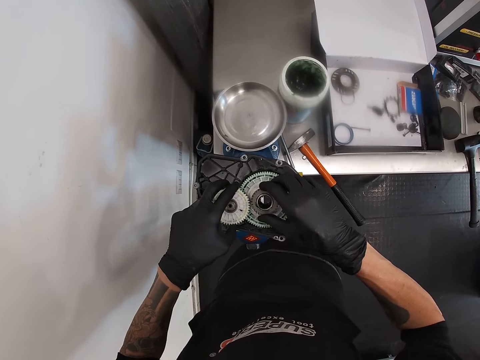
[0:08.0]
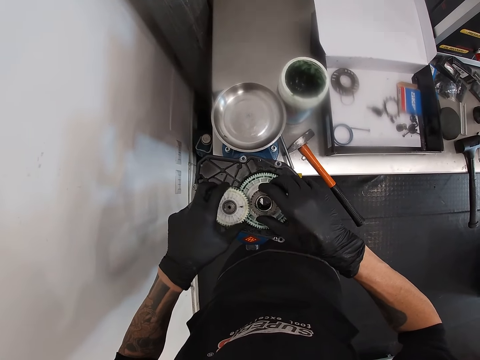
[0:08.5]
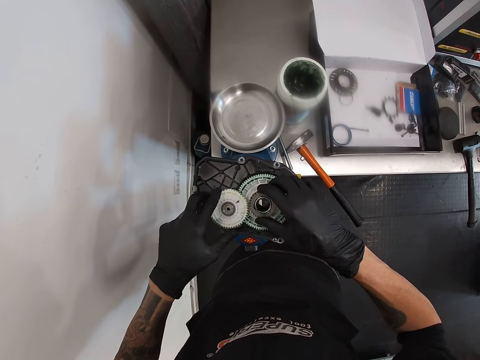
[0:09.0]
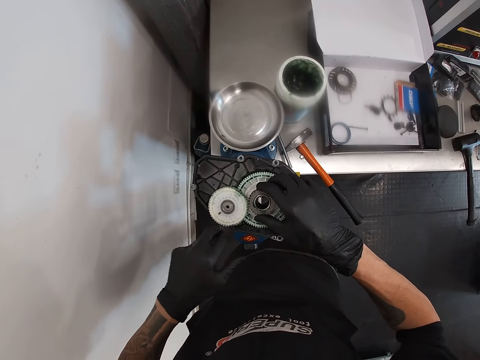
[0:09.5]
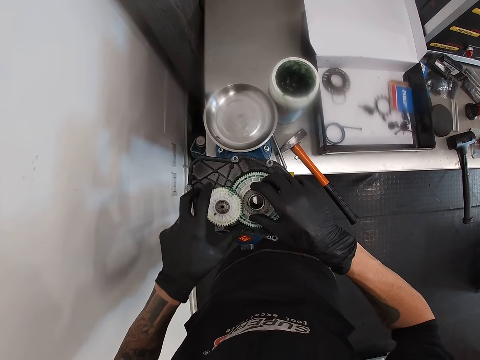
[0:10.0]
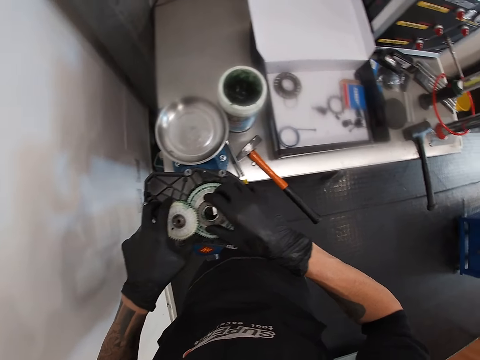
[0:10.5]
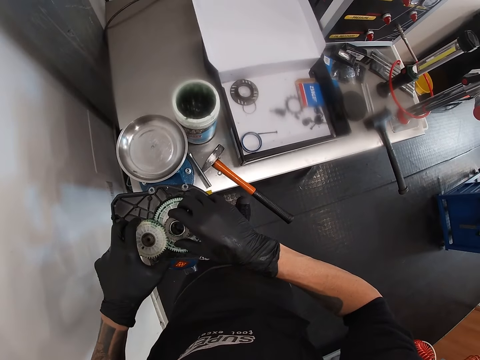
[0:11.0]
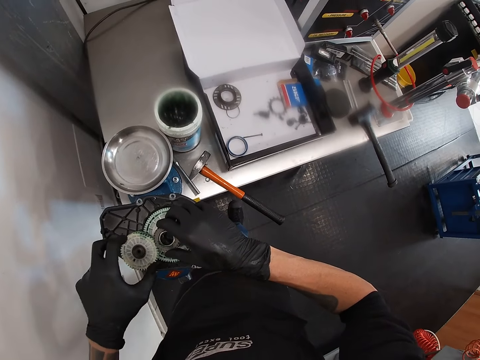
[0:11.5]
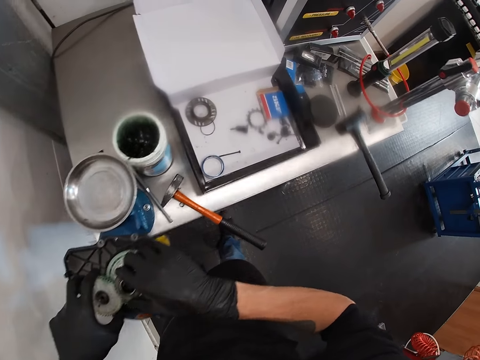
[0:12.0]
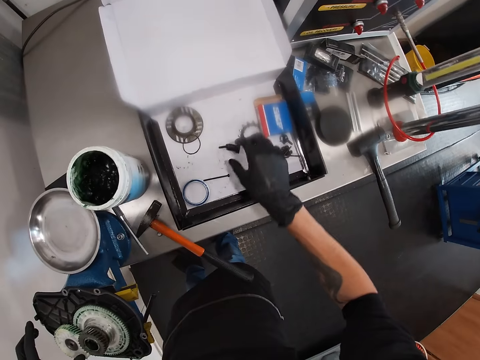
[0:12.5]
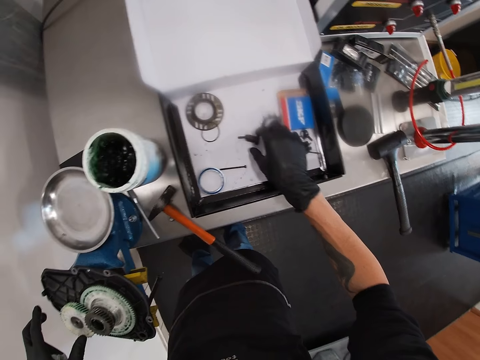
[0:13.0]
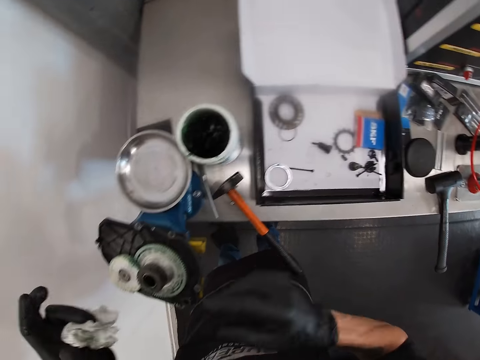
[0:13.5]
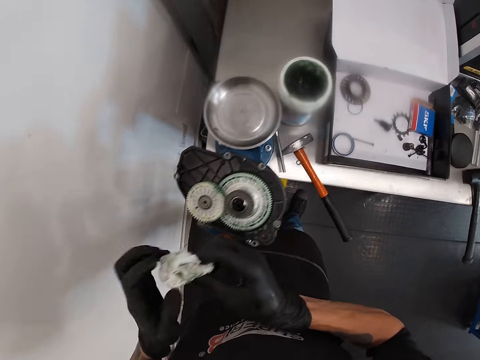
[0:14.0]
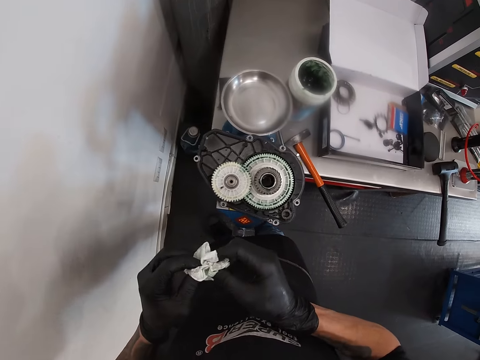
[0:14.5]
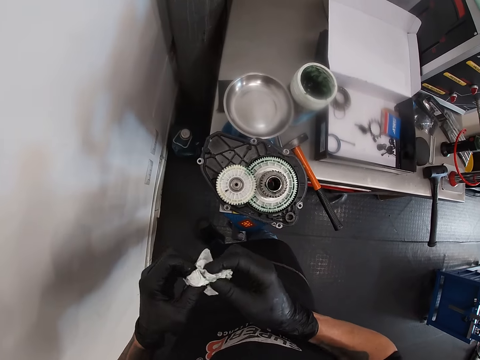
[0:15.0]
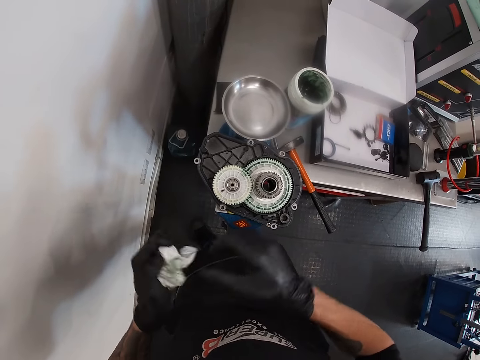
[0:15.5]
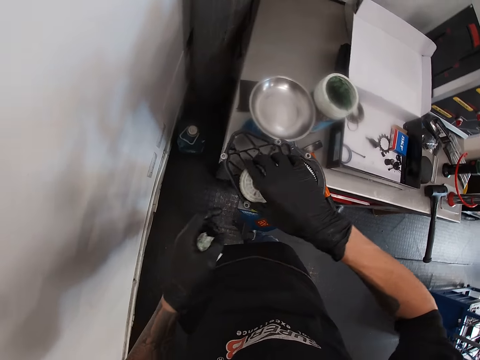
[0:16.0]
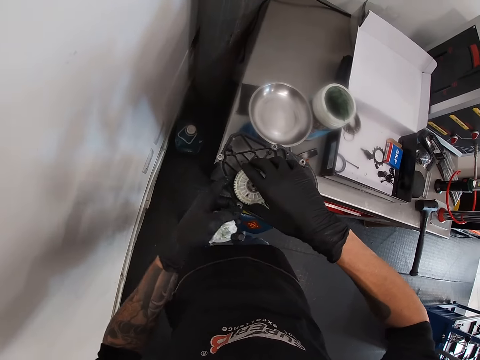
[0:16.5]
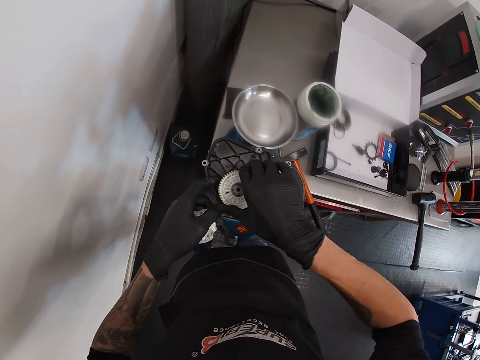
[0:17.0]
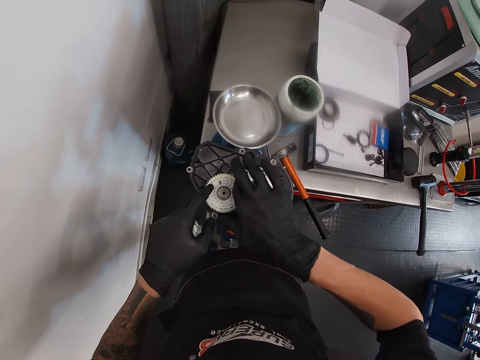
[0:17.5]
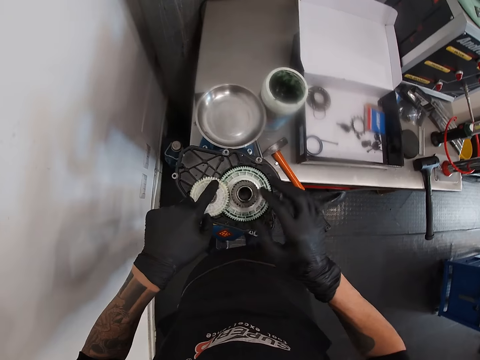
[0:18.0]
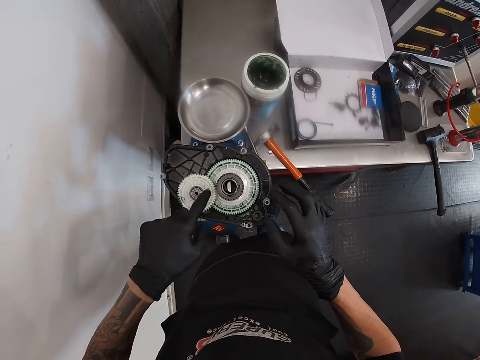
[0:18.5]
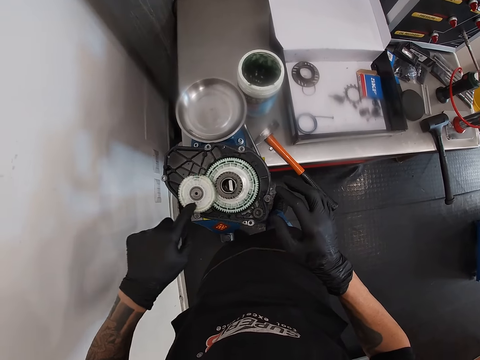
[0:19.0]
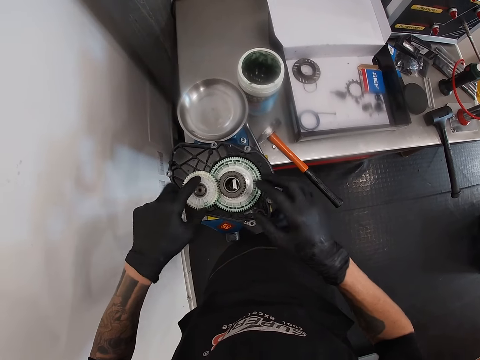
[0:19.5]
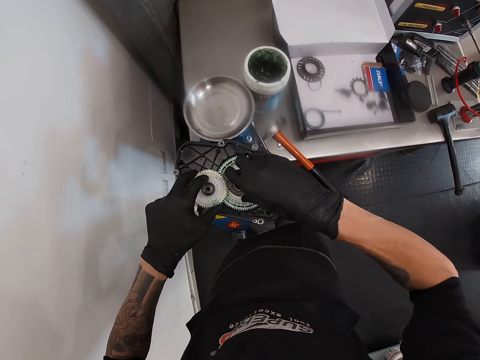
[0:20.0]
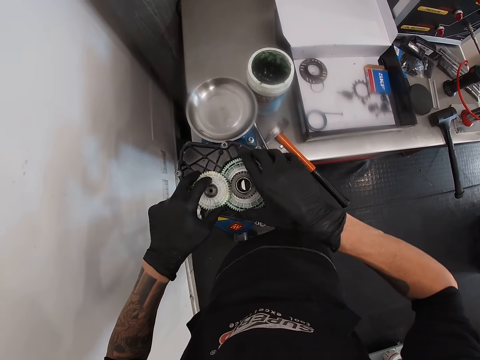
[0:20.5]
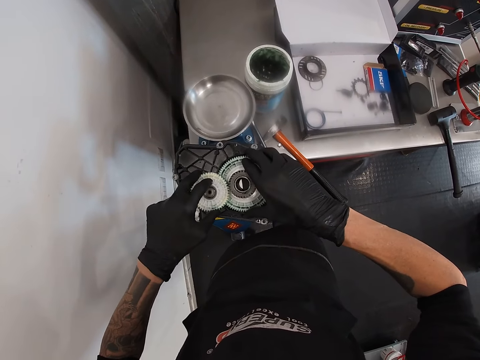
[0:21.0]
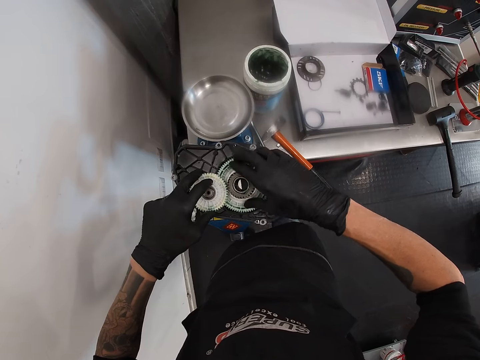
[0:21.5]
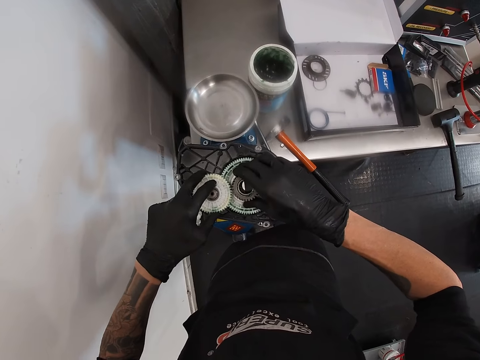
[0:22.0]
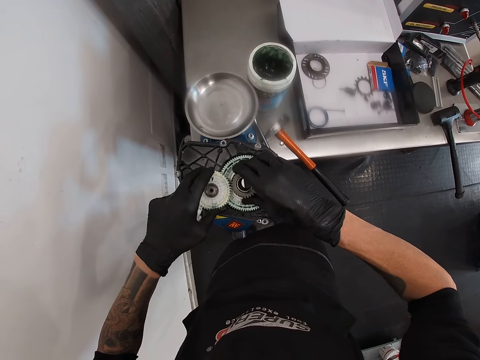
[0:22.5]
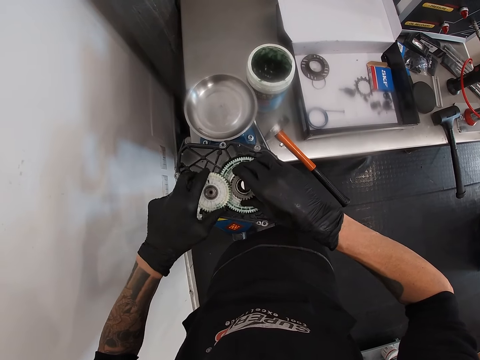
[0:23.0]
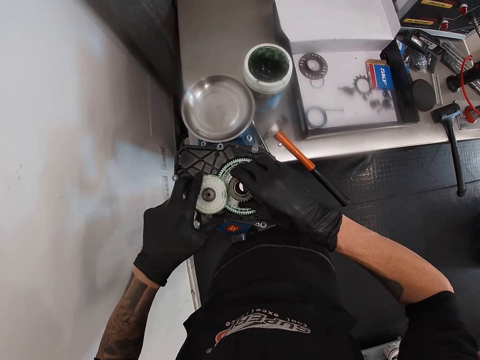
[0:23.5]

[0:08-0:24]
The camera wearer rotates a fan. He picks up a tissue. He cleans his hands with the tissue paper. He spins the chainring with his right hand. He spins the chainring with his left hand.

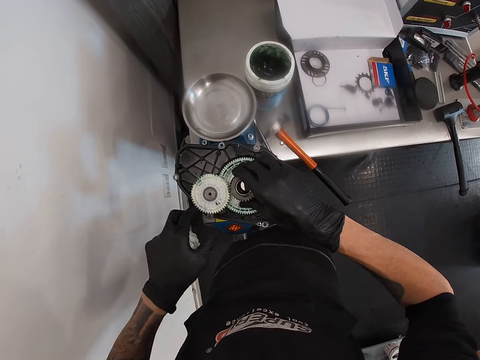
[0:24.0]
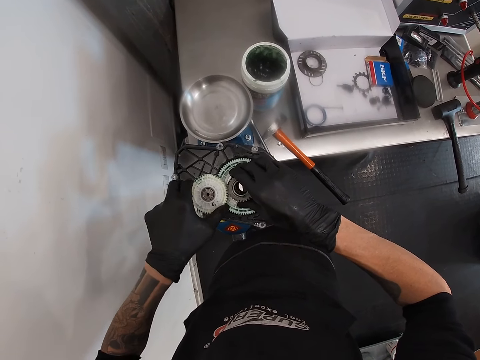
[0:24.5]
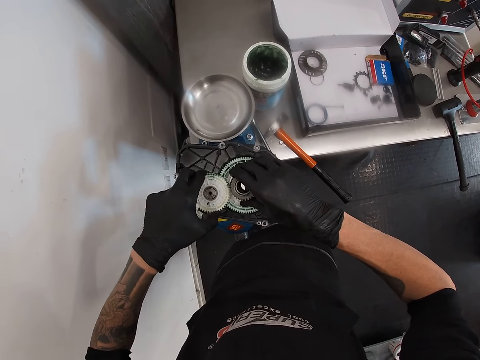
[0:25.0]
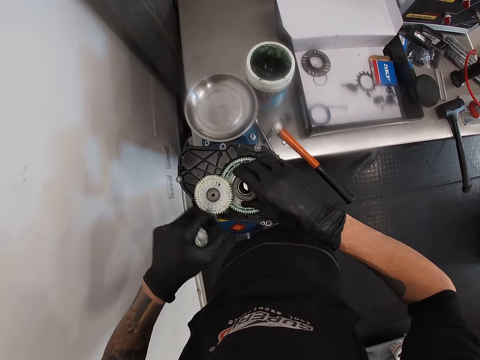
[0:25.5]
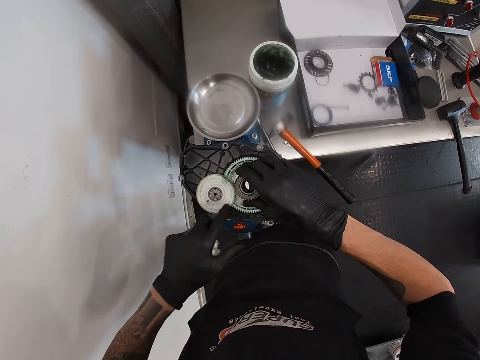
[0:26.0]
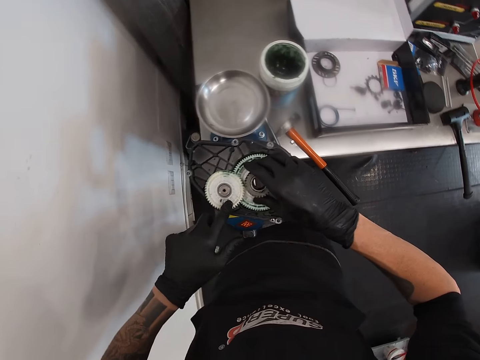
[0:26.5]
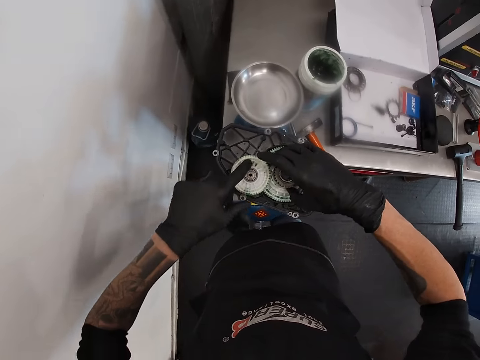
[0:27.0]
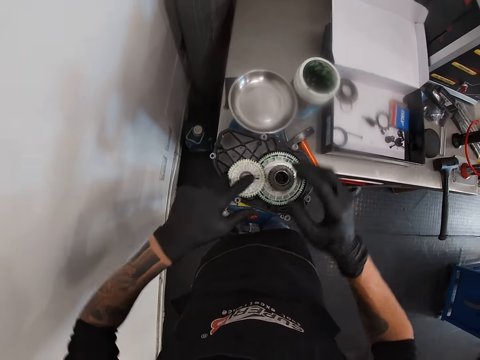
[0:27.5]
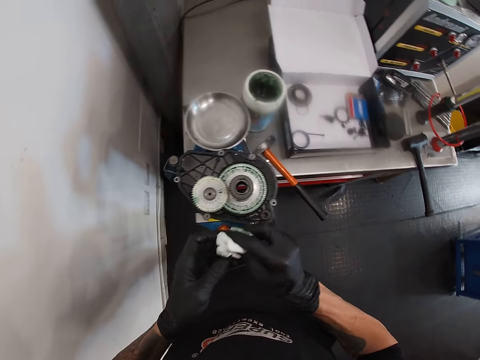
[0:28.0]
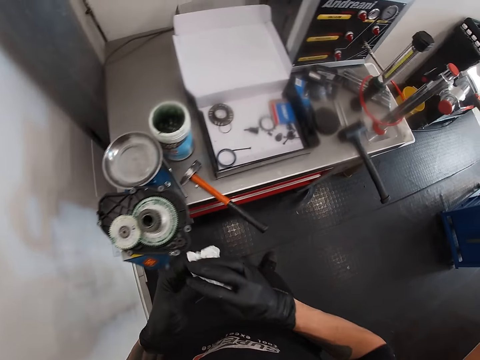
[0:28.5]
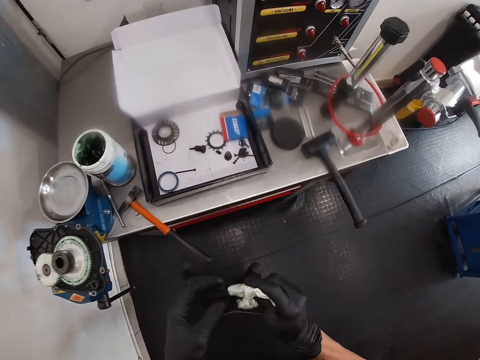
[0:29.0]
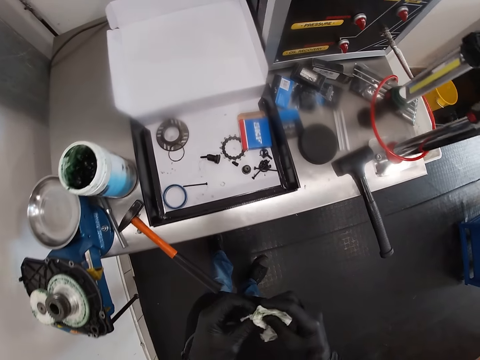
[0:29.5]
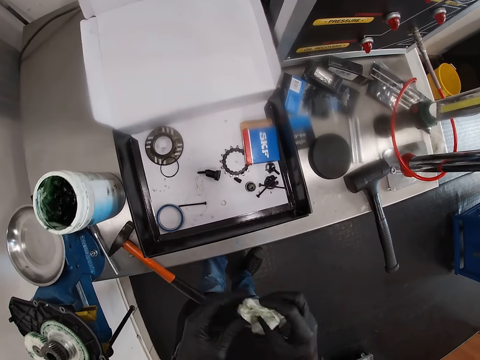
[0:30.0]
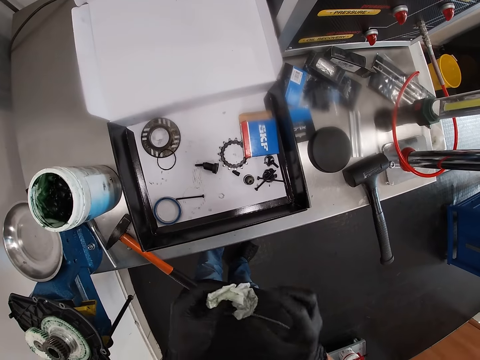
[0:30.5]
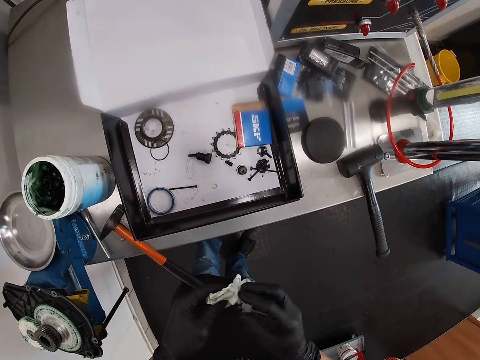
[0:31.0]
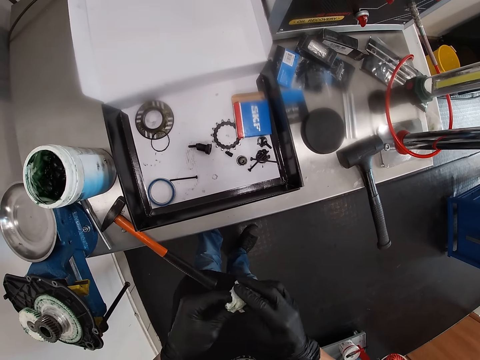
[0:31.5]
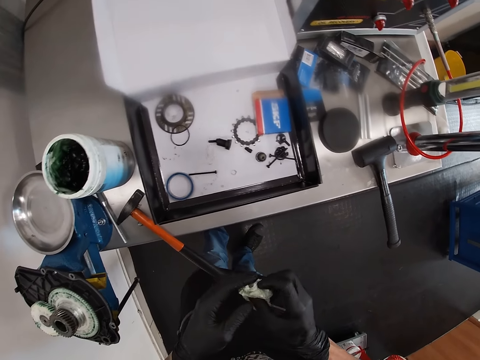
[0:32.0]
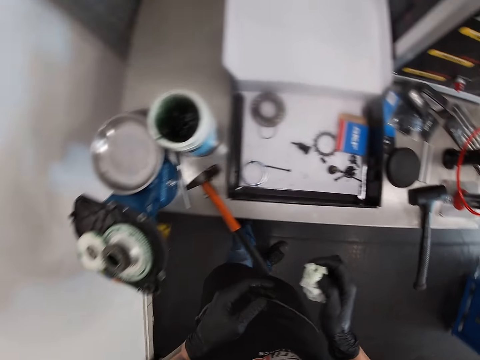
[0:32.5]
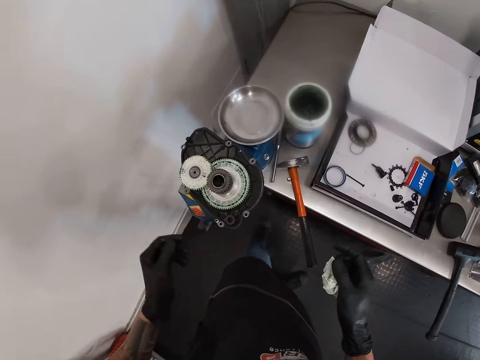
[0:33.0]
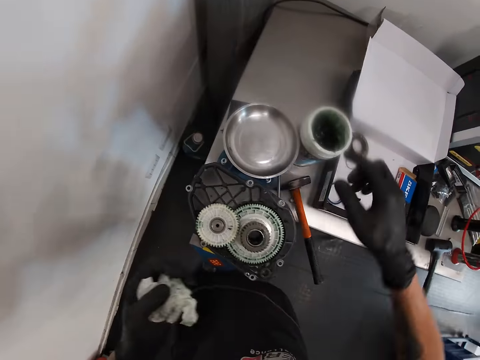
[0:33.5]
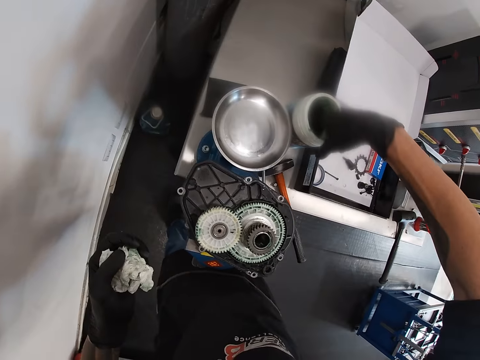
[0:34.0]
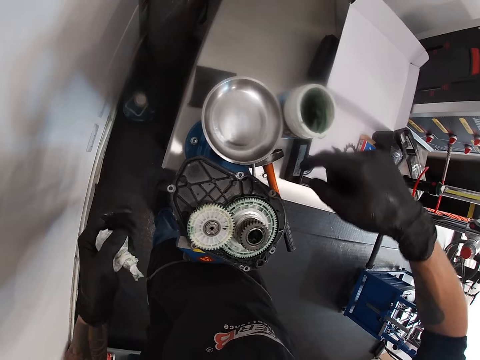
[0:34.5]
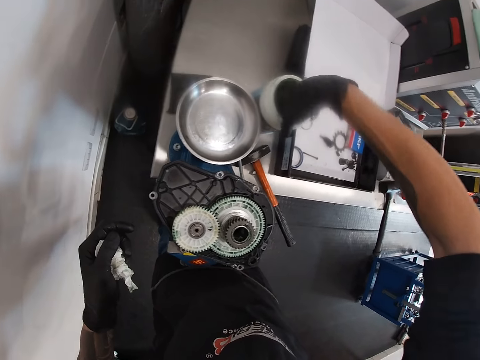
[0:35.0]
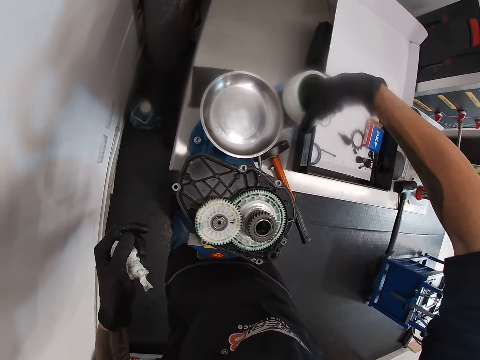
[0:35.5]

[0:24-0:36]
The camera wearer cleans his hands with the tissue paper. He takes grease from a container with his right hand. He touches the grease with a finger.
